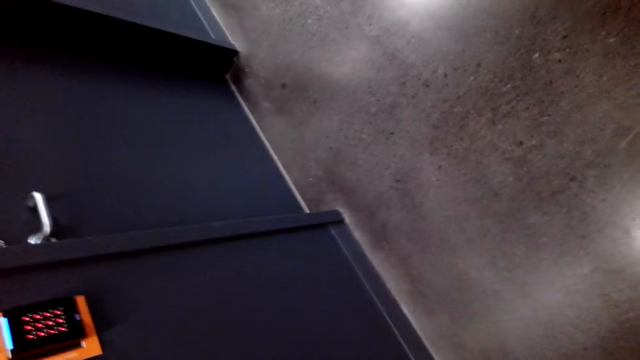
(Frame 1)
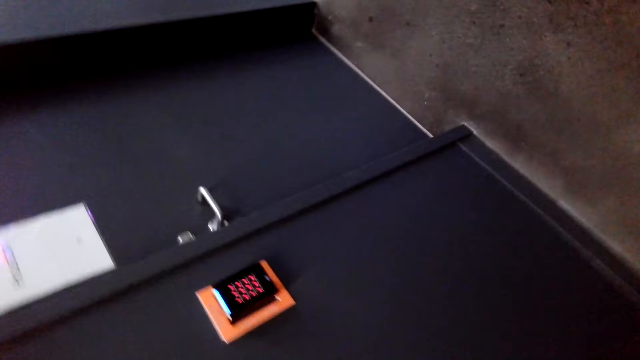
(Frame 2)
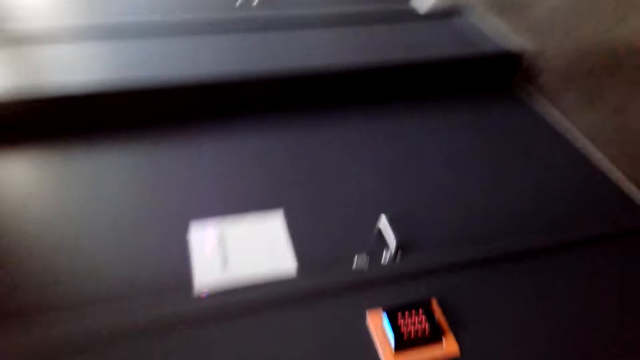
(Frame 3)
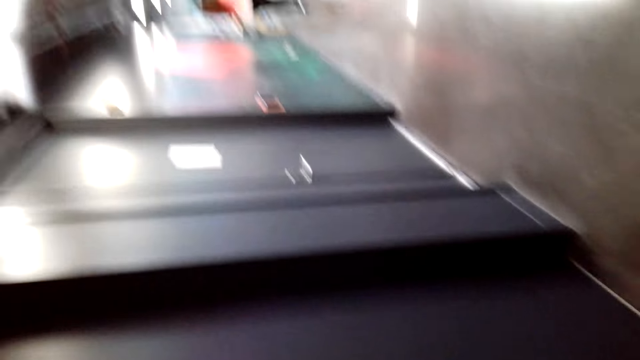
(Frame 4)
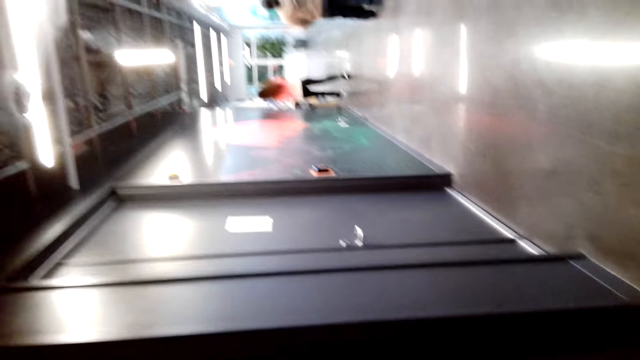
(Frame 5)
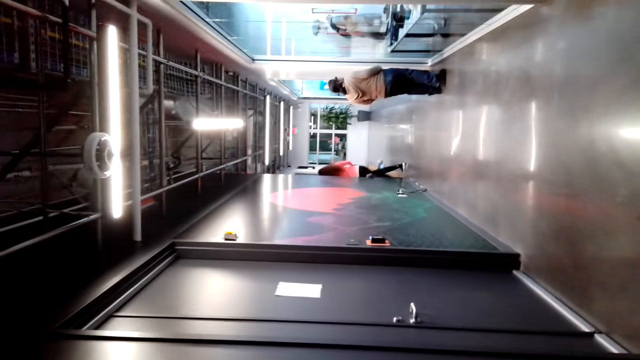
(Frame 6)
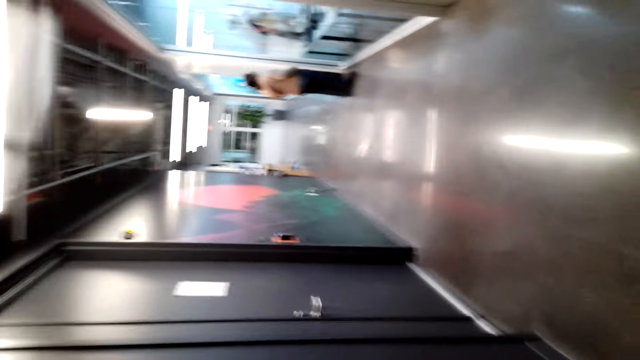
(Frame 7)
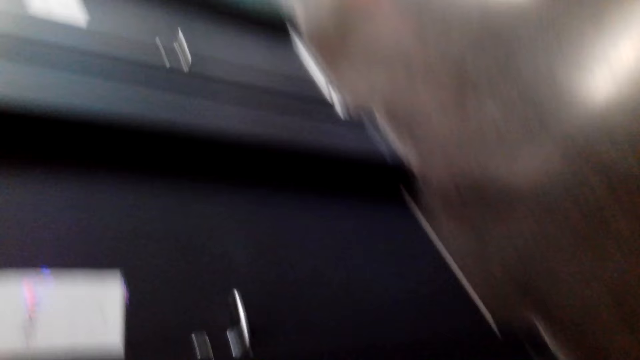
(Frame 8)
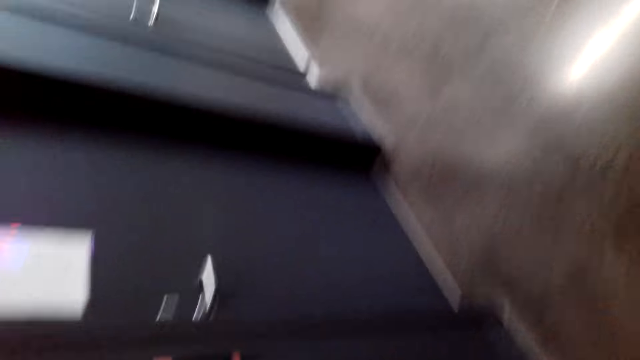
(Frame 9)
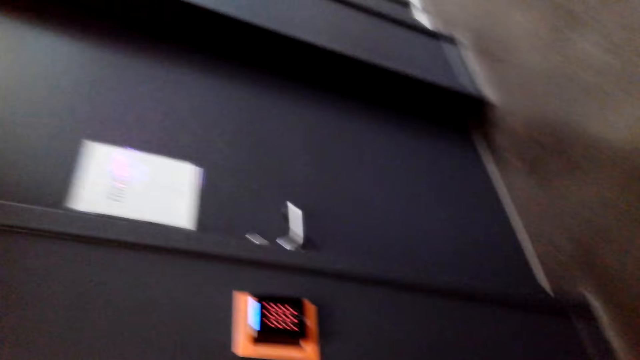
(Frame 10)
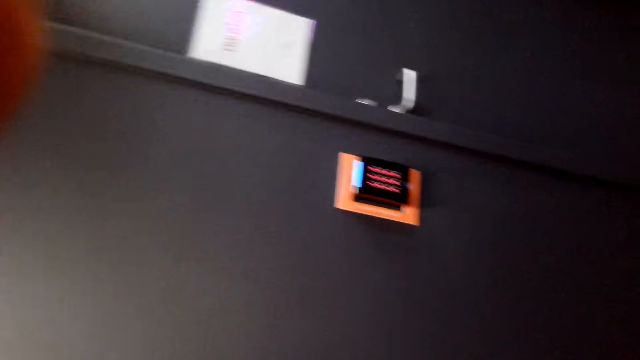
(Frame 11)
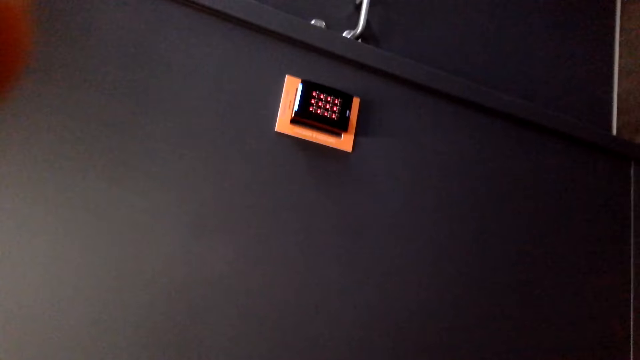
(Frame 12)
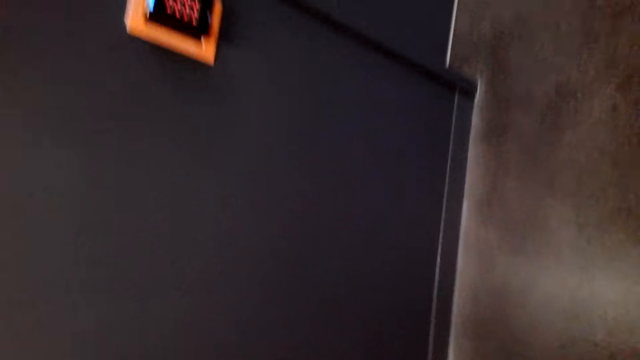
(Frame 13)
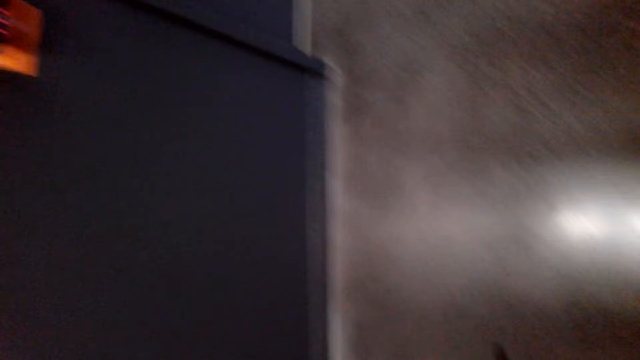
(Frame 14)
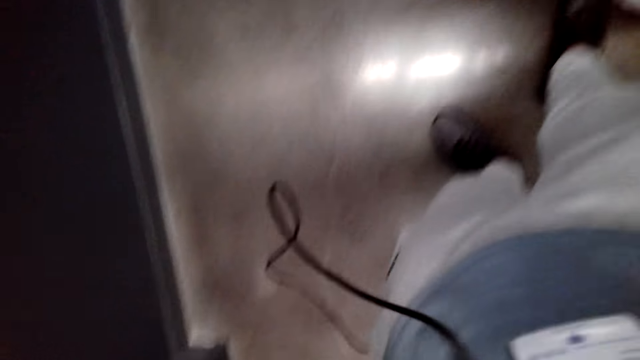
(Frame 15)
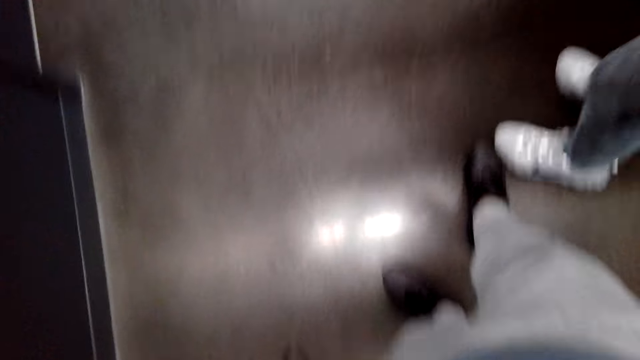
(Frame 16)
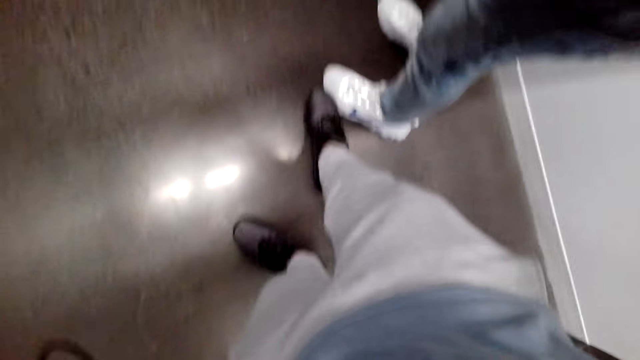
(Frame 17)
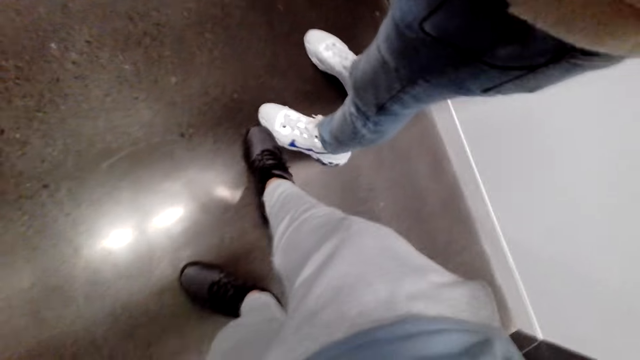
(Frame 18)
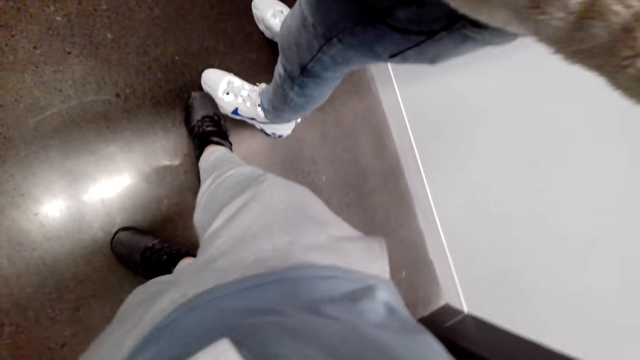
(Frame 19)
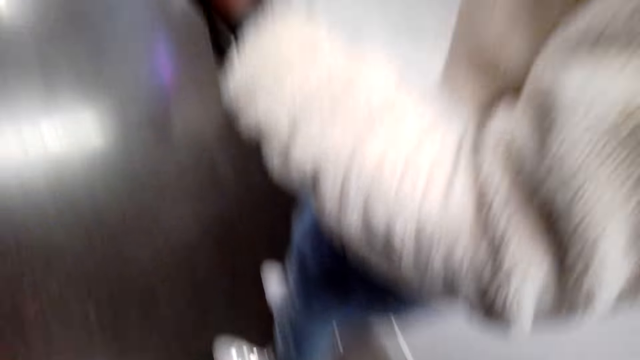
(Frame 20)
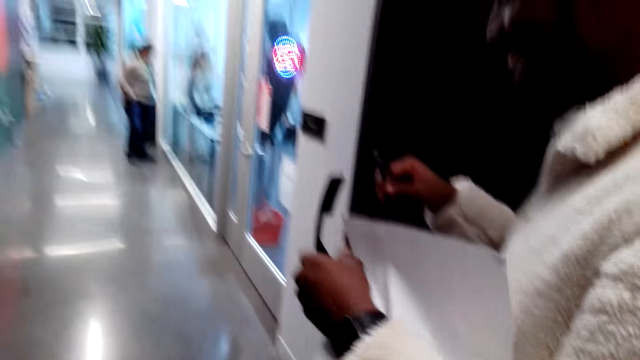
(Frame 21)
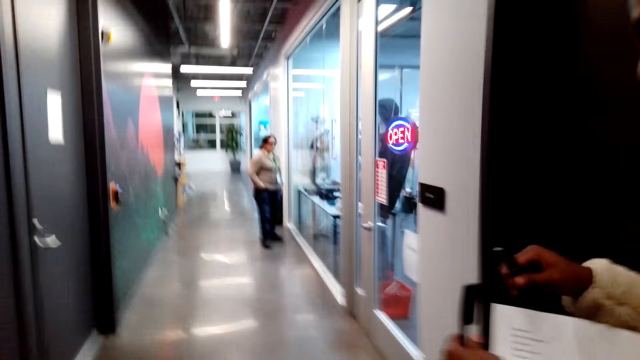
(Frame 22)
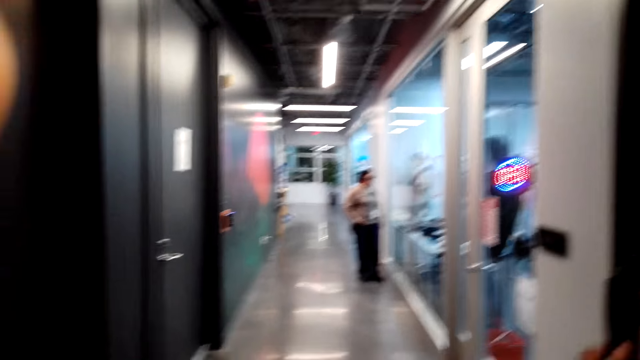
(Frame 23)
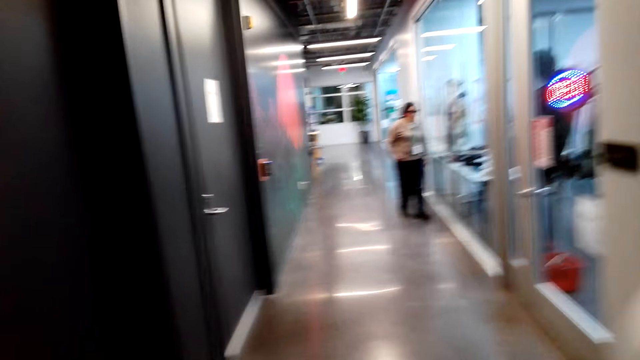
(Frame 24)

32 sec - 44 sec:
The camera wearer looks around.

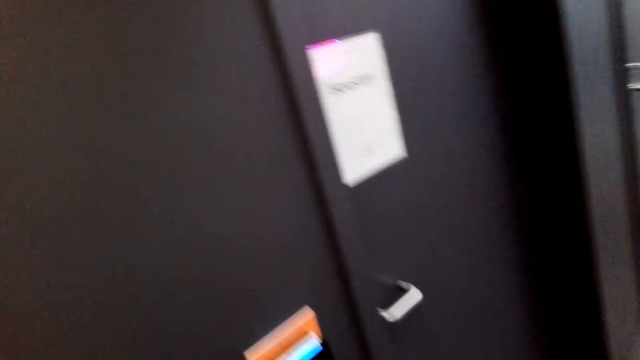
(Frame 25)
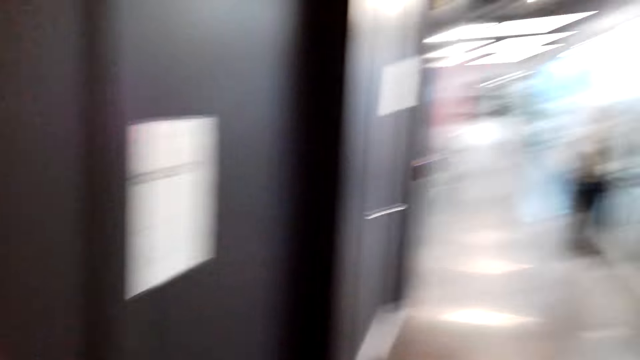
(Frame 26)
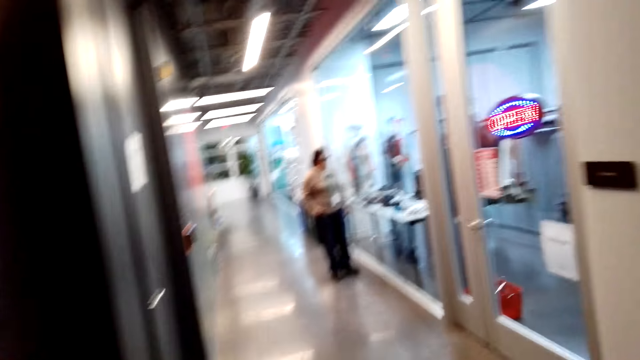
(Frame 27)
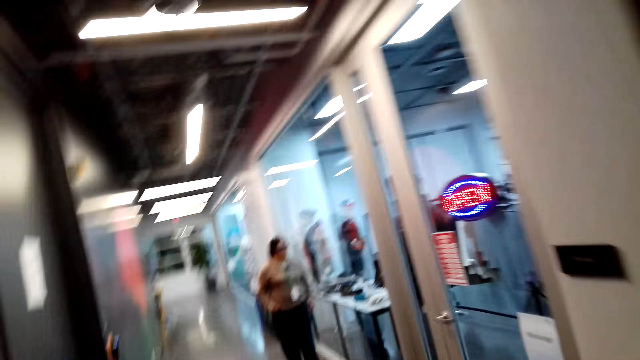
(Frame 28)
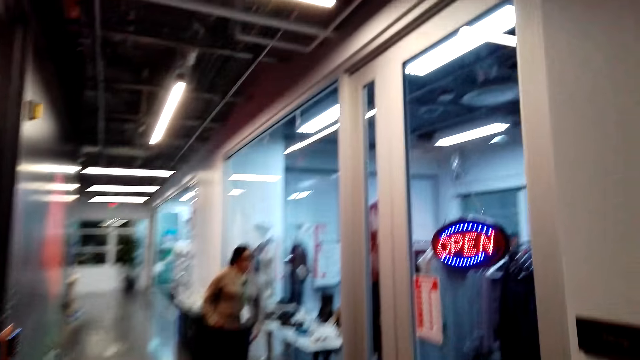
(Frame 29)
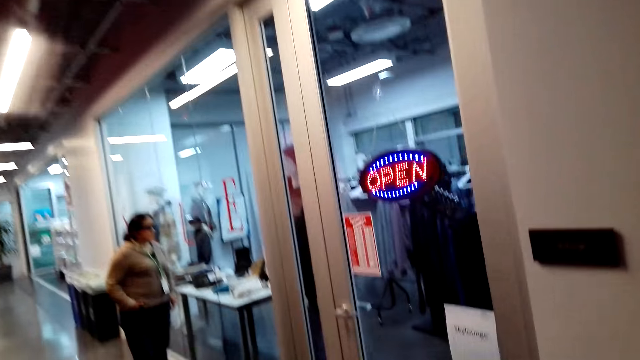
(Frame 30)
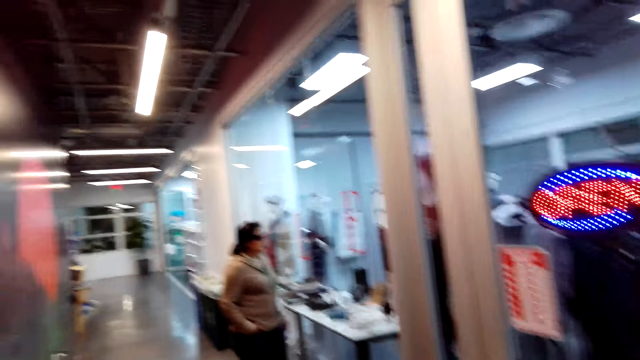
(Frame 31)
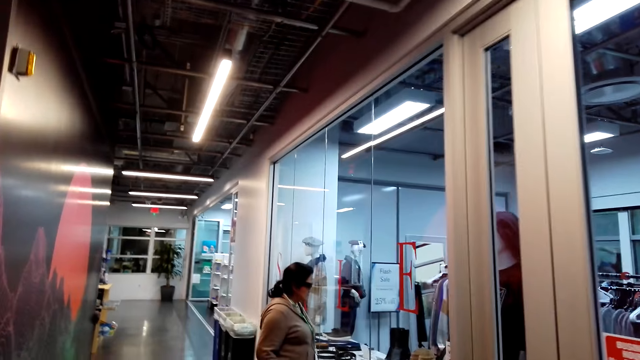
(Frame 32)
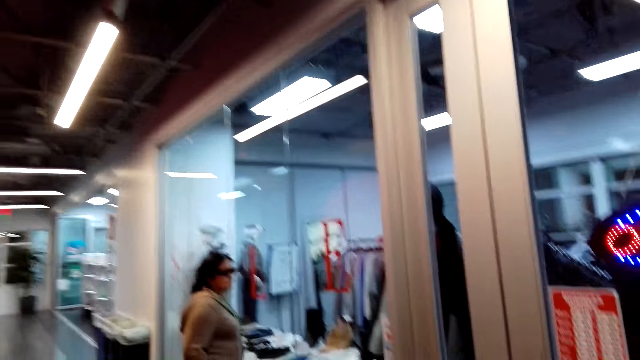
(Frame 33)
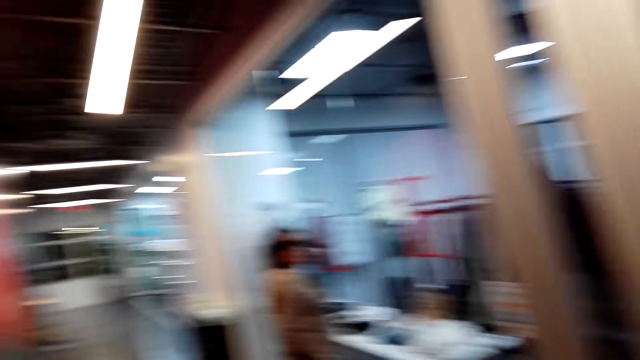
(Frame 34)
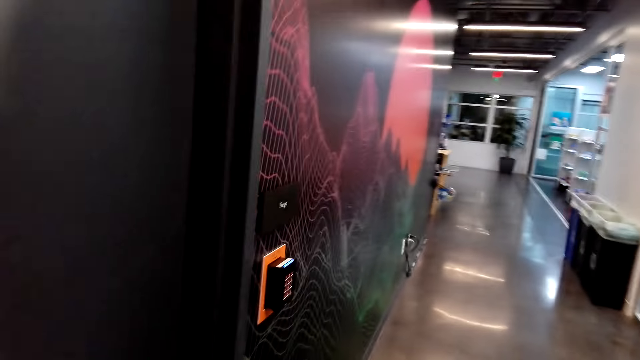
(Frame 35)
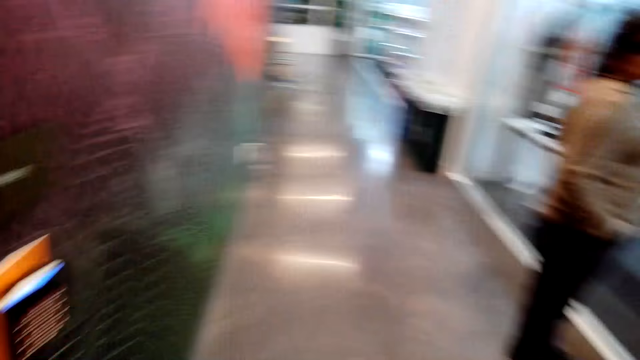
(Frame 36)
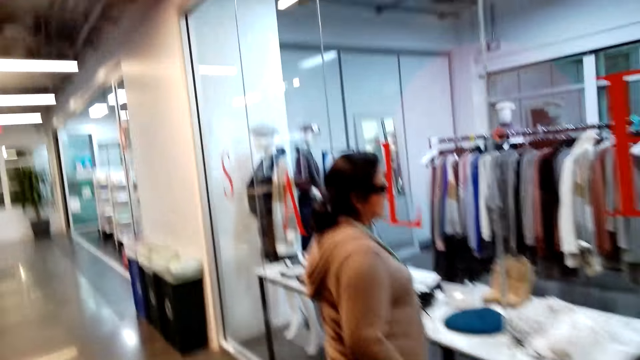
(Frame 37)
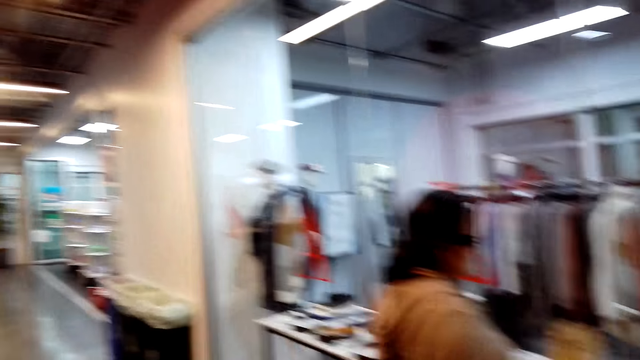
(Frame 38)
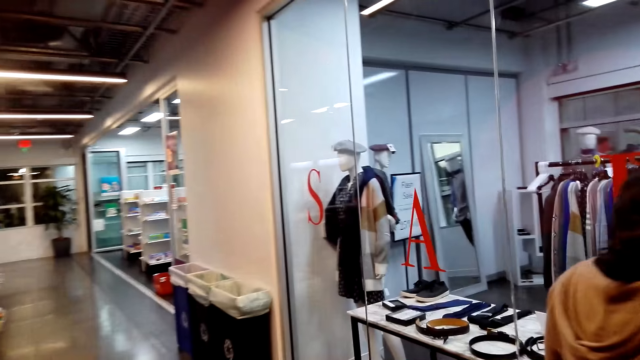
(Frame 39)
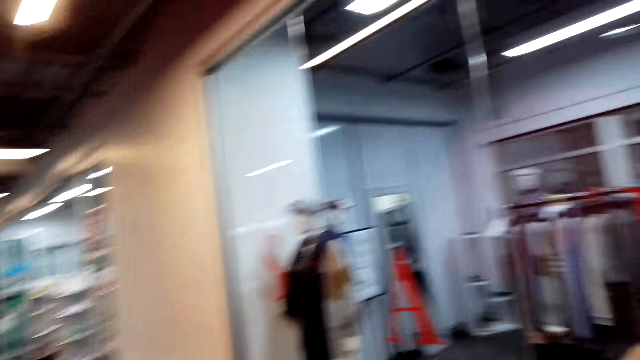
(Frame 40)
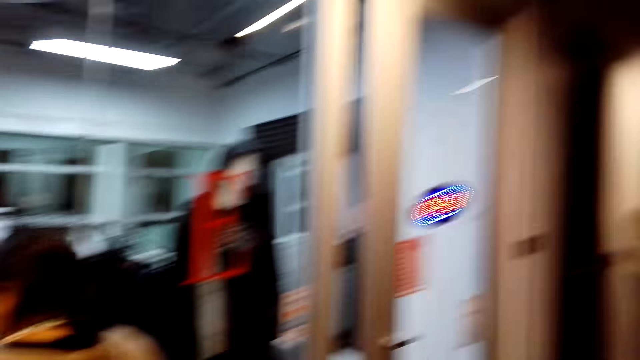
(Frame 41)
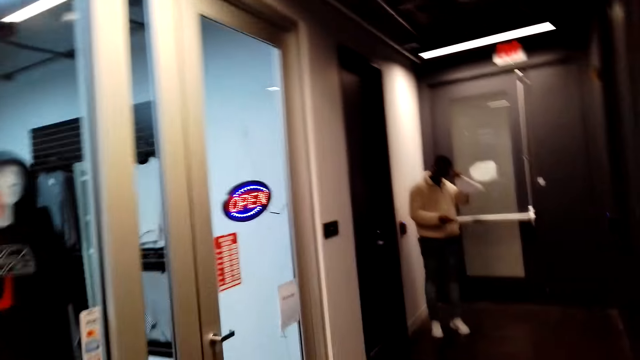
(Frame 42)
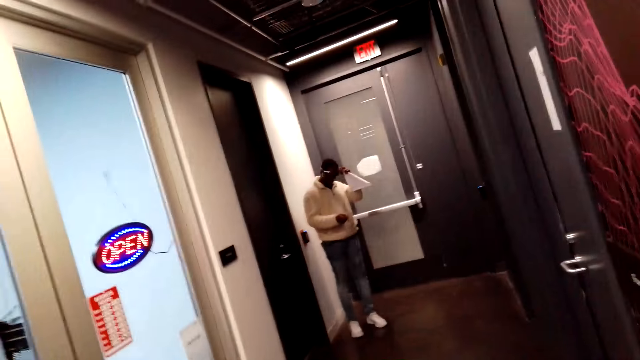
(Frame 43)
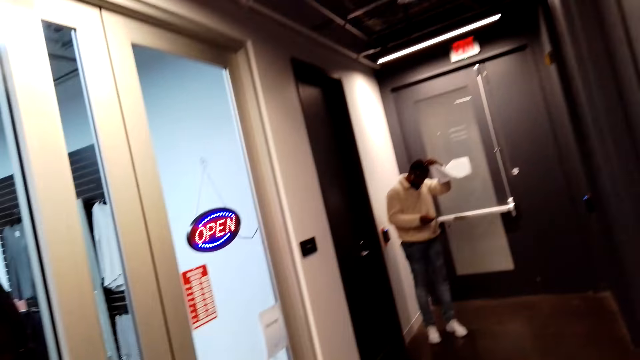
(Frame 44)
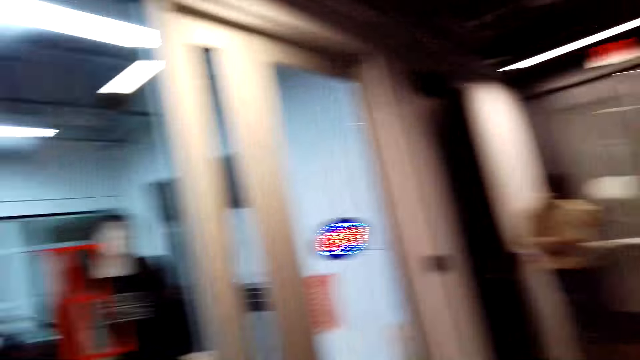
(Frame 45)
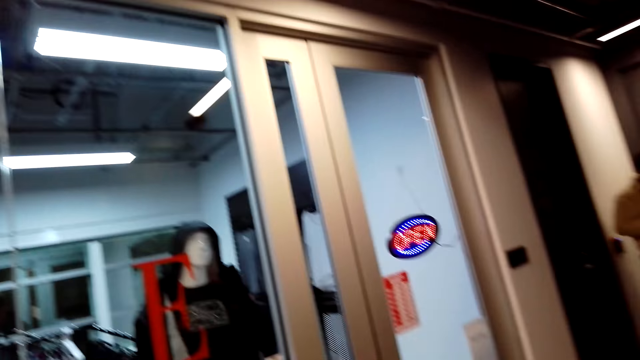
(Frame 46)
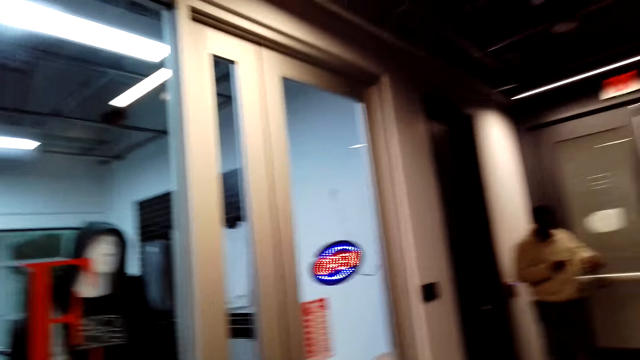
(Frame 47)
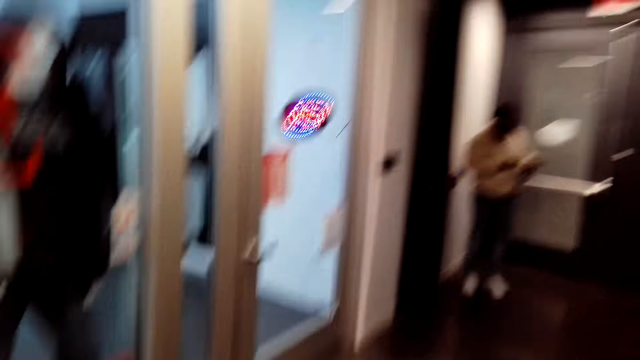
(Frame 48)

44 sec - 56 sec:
The camera wearer walks around. They turn around. A man holds his head.
